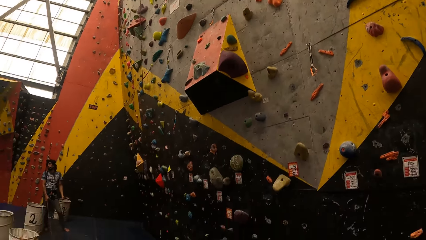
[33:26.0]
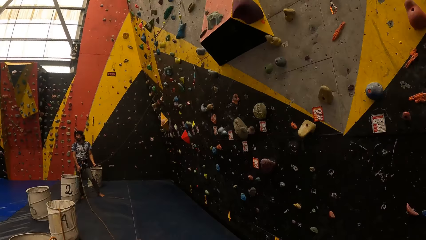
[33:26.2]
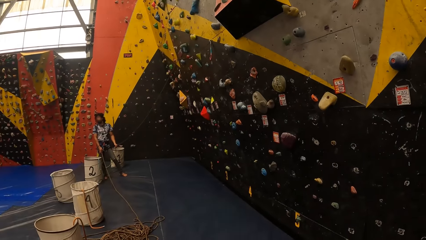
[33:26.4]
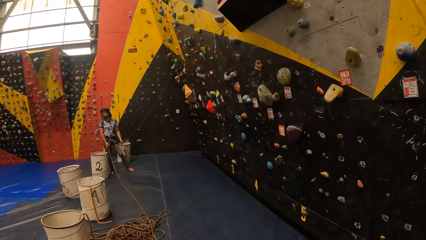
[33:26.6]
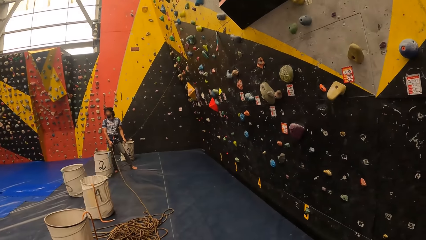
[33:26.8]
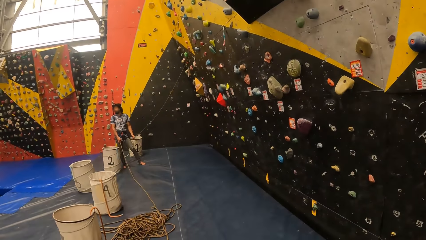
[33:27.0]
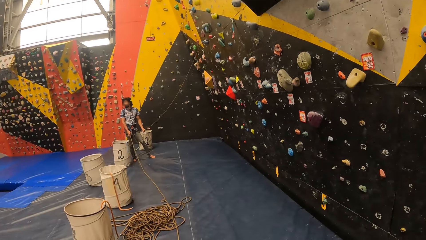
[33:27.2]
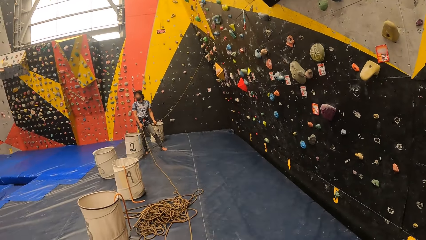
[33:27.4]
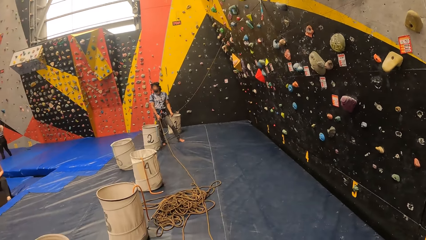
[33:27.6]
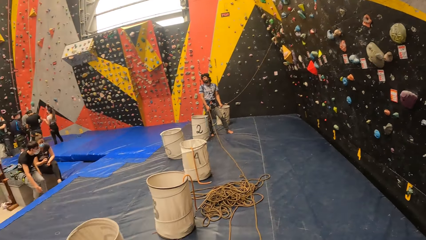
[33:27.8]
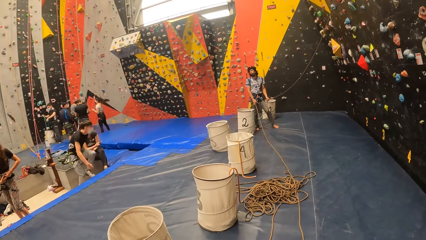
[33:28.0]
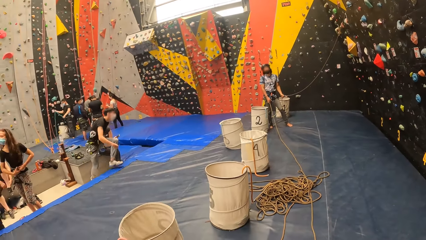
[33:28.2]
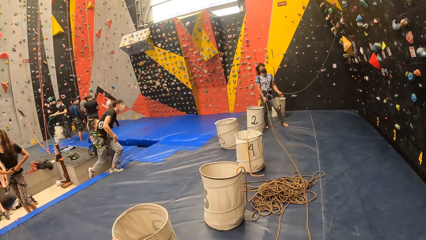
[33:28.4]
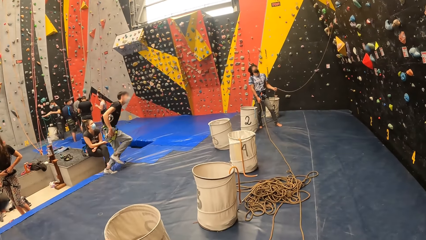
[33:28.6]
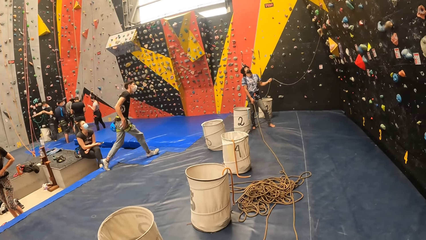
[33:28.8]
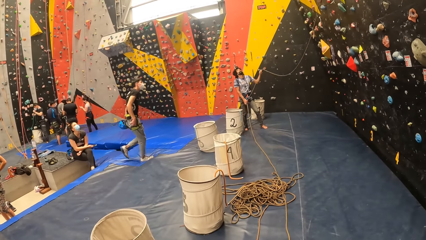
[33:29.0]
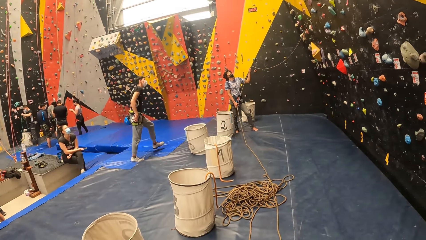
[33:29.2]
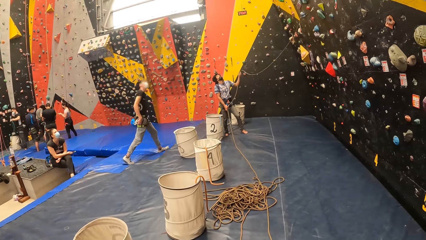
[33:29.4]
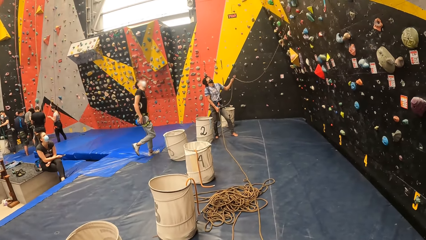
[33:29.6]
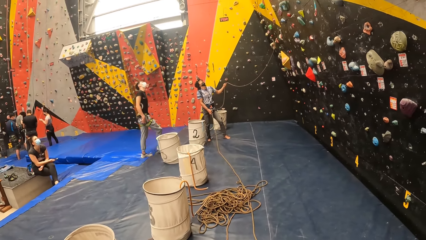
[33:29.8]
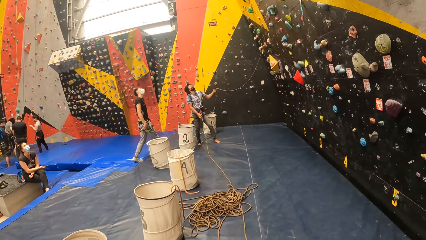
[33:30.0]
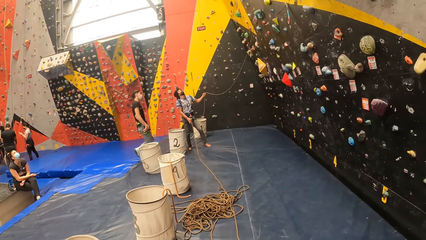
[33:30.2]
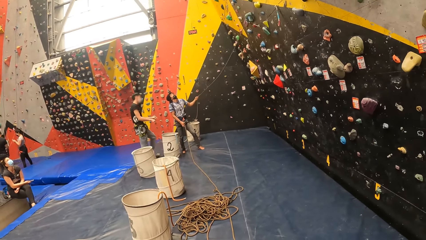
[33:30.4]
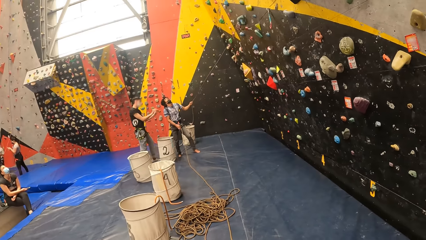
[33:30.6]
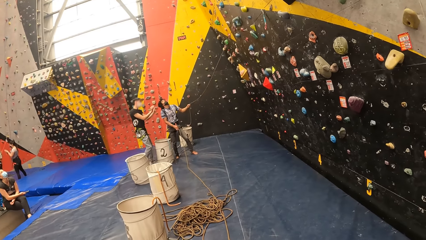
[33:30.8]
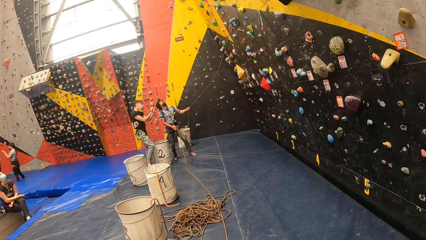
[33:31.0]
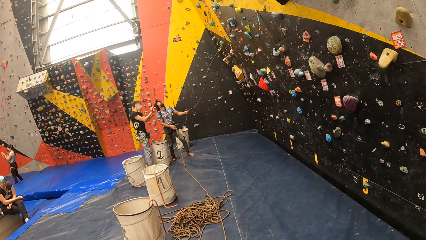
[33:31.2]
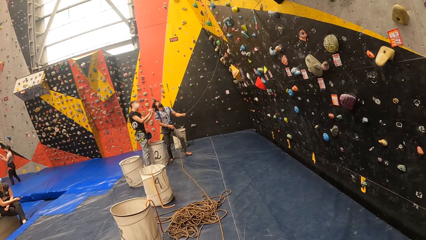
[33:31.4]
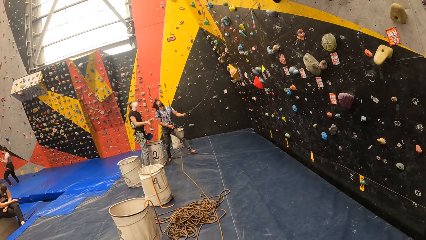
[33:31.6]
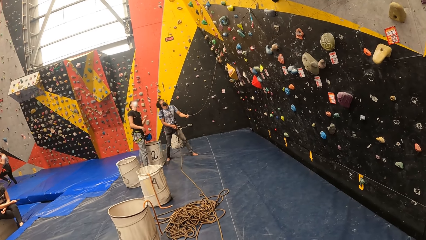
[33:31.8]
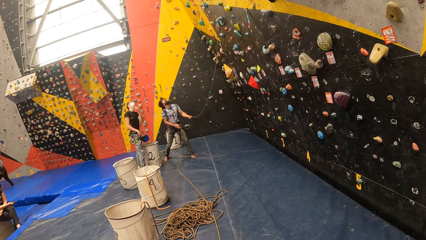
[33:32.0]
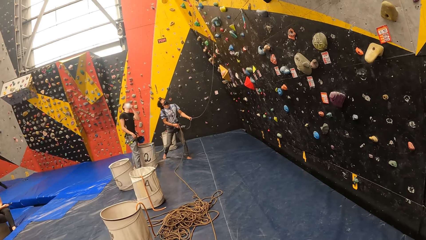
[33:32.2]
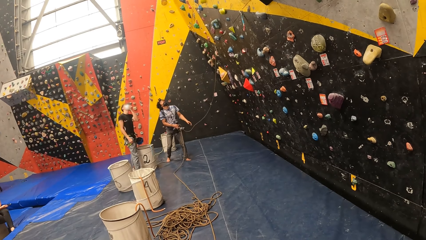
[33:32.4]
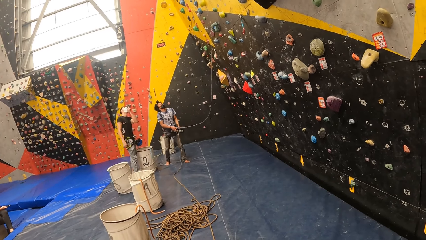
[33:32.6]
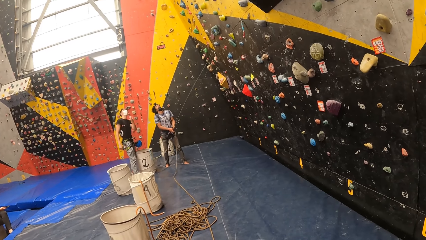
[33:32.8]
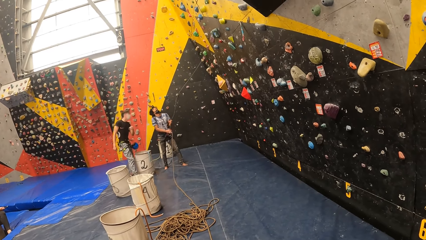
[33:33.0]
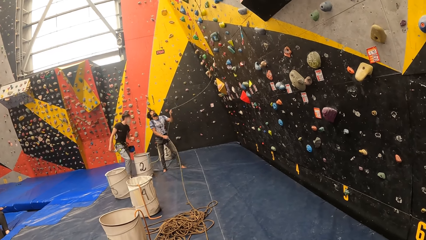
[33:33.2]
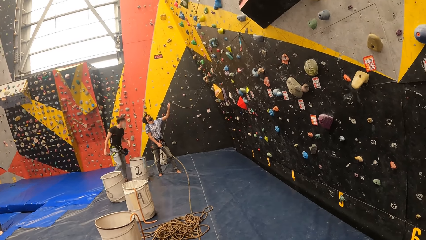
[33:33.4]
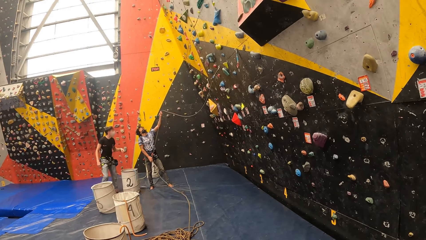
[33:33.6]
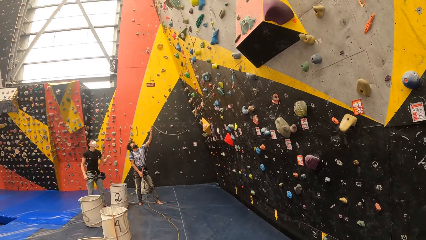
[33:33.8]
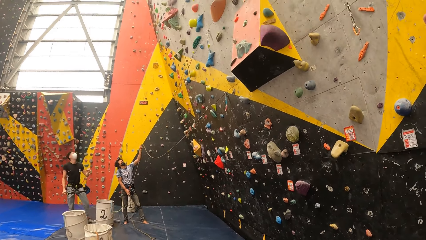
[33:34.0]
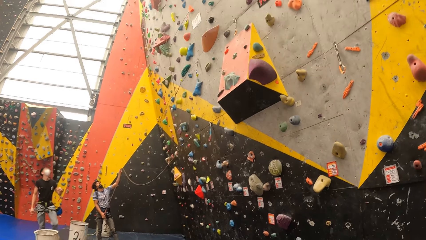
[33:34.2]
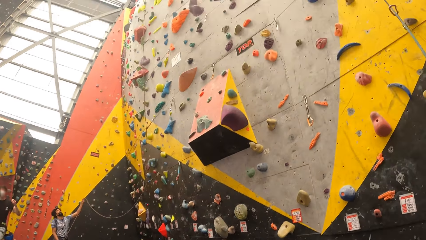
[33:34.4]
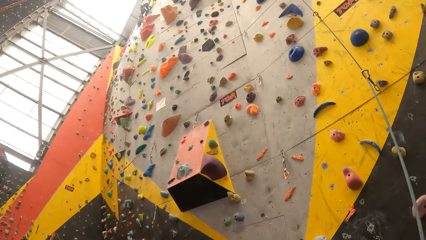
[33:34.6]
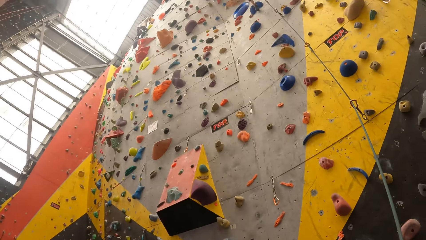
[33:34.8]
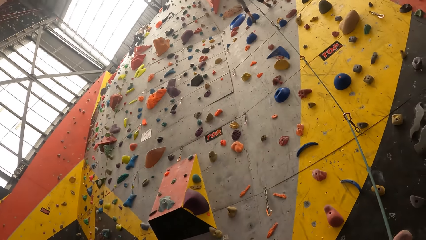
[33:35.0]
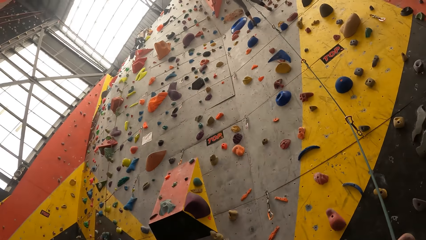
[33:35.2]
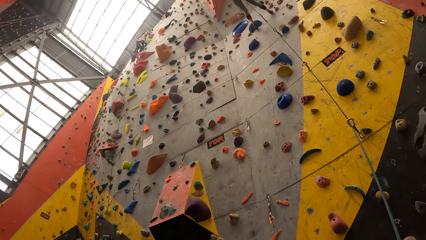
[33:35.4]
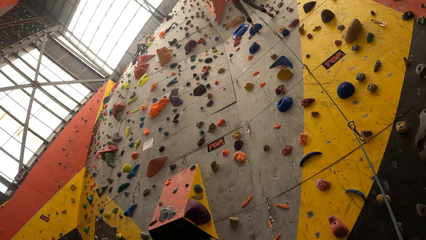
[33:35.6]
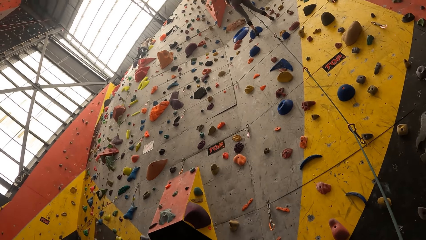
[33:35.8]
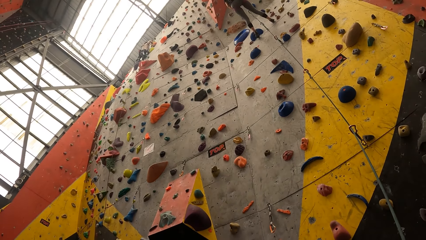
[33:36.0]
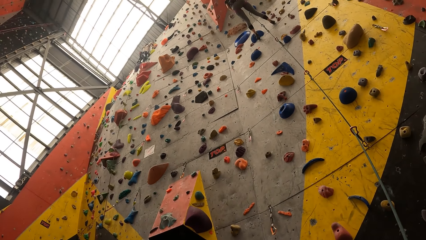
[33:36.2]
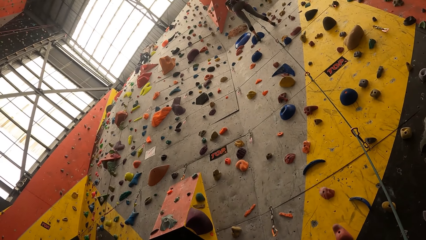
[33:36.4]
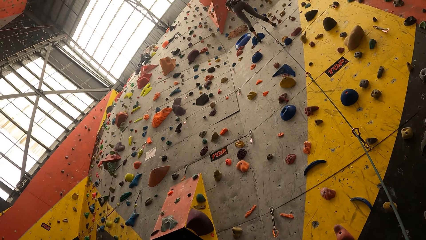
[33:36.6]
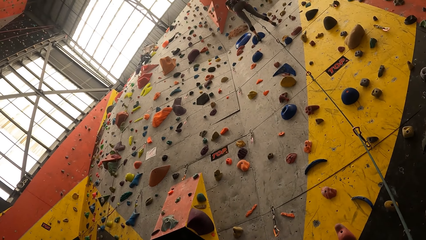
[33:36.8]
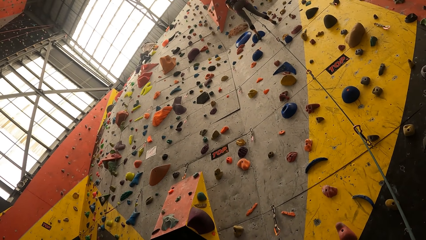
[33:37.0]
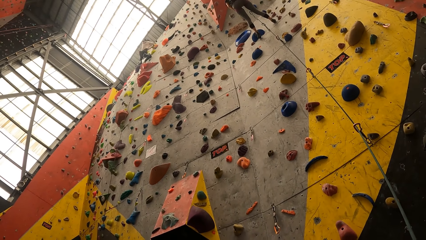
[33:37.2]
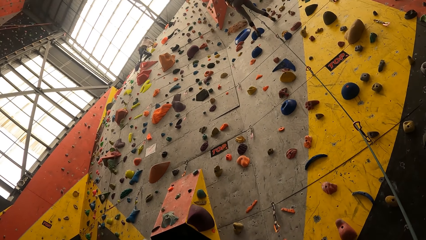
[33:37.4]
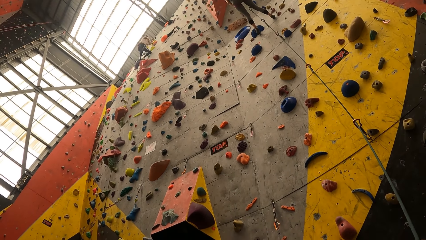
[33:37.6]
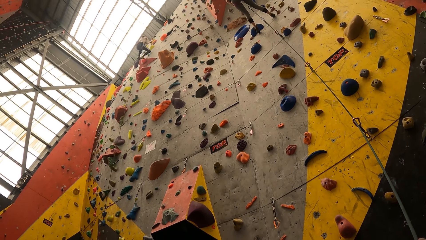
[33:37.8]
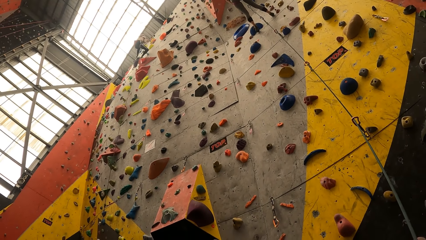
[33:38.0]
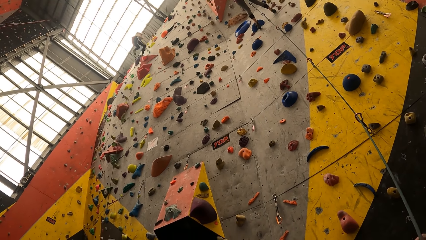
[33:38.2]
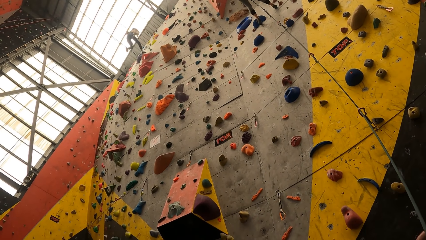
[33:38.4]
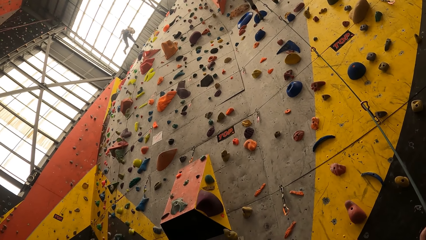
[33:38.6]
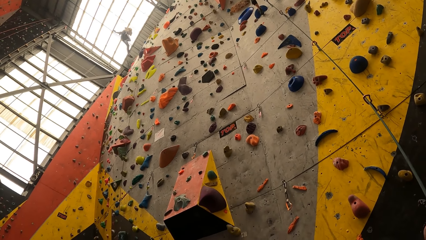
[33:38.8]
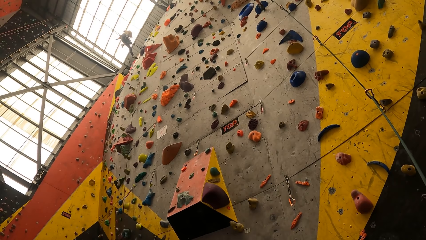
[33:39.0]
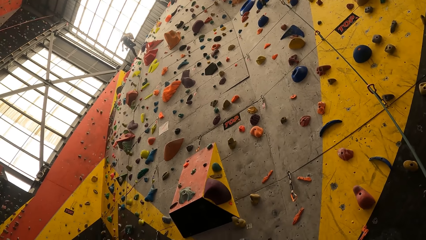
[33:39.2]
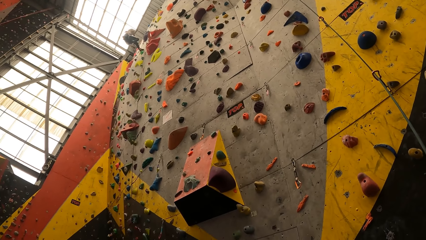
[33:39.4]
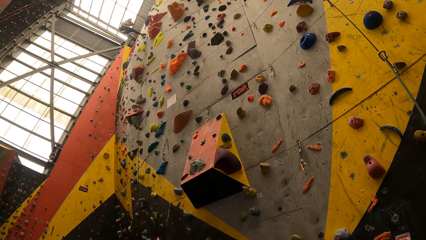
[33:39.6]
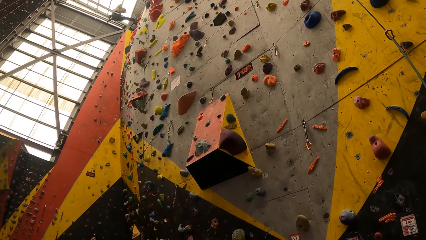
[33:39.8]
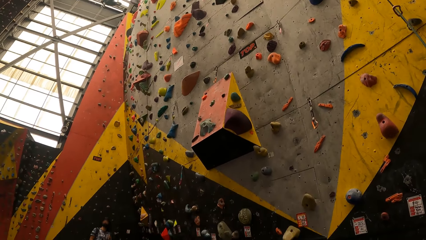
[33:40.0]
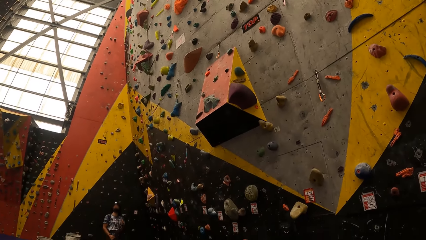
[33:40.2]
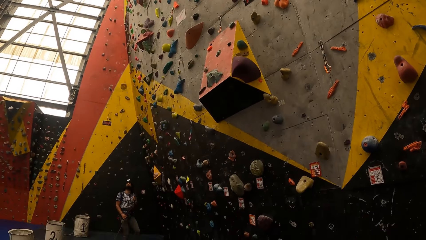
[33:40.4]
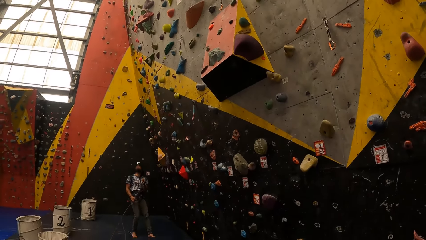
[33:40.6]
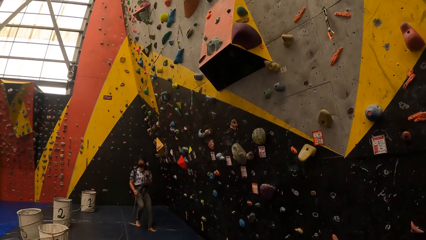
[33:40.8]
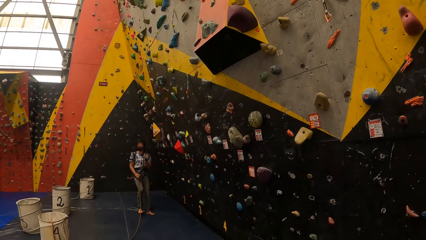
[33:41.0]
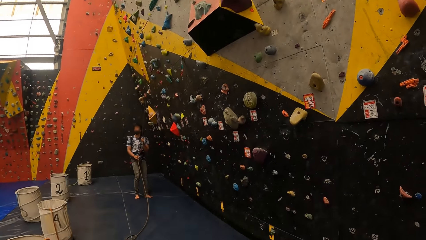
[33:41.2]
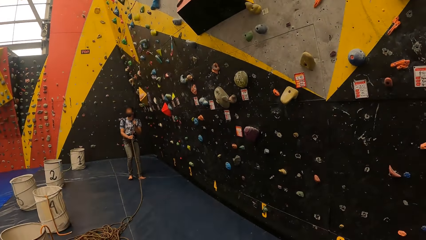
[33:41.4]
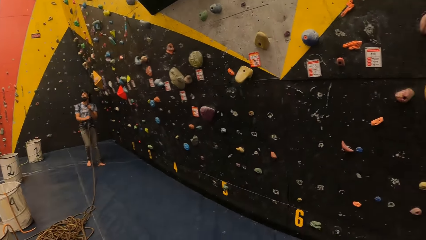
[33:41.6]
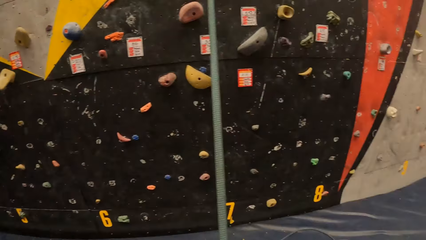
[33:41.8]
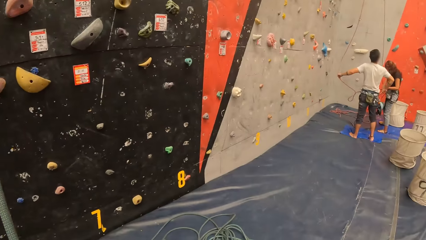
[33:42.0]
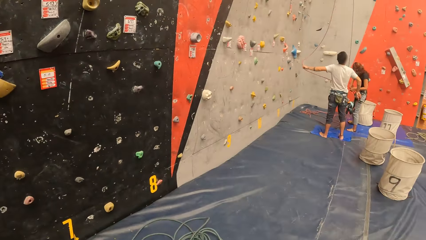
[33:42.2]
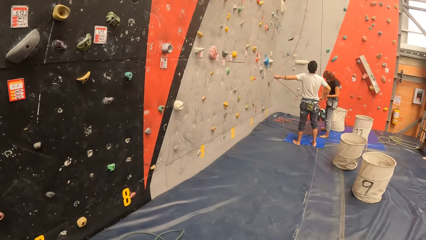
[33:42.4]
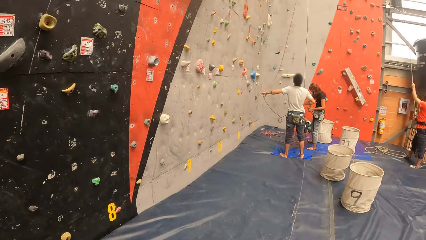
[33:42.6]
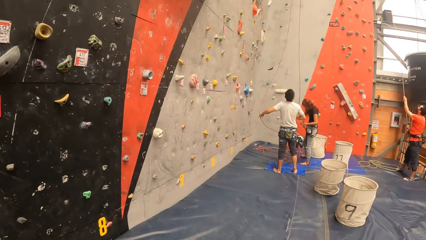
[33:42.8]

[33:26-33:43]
The camera wearer looks at a man.
